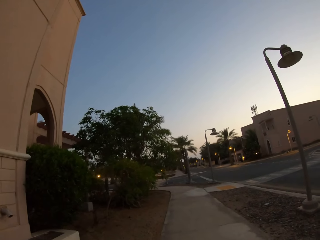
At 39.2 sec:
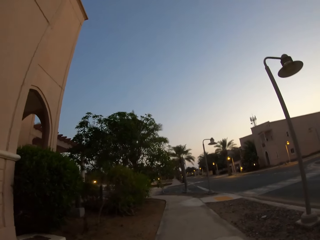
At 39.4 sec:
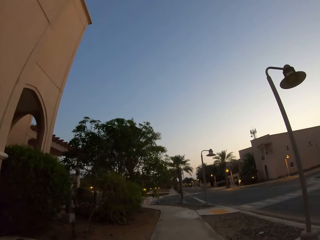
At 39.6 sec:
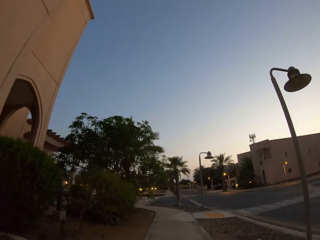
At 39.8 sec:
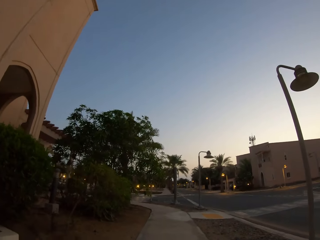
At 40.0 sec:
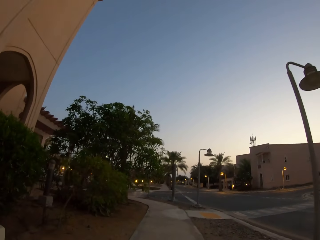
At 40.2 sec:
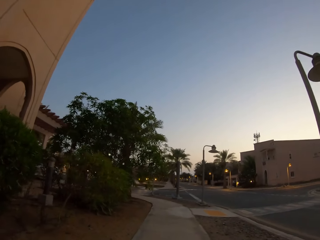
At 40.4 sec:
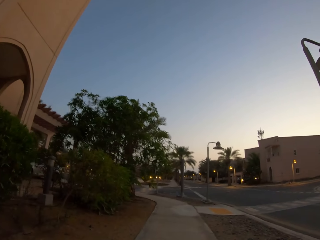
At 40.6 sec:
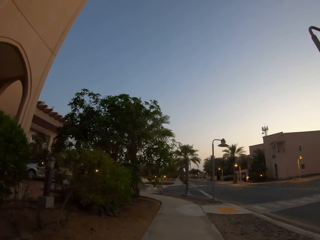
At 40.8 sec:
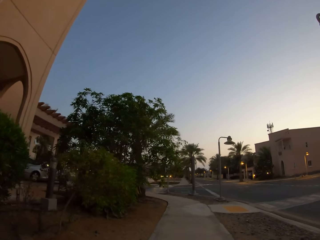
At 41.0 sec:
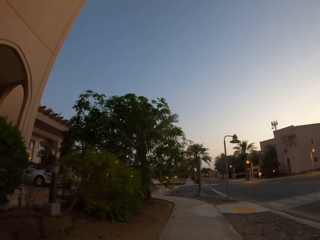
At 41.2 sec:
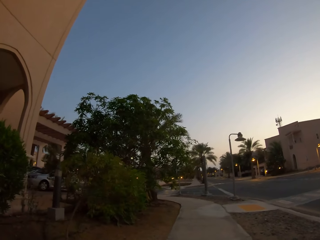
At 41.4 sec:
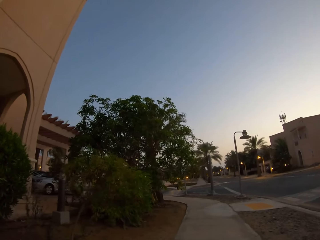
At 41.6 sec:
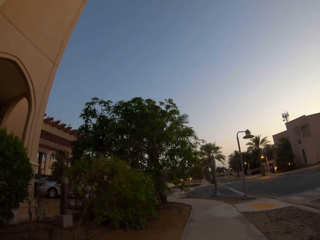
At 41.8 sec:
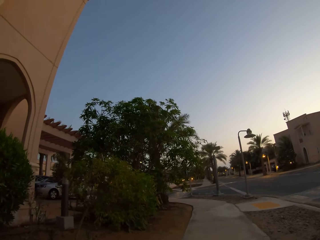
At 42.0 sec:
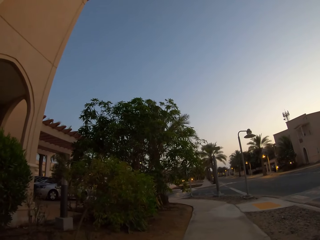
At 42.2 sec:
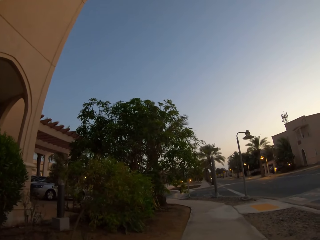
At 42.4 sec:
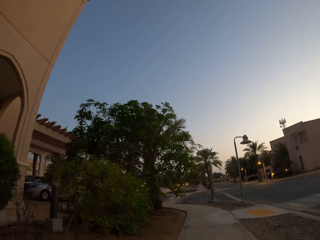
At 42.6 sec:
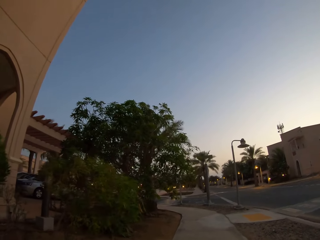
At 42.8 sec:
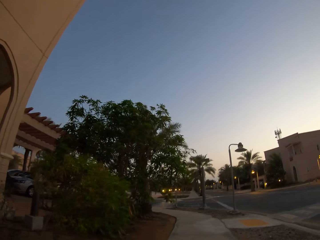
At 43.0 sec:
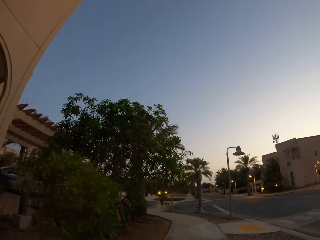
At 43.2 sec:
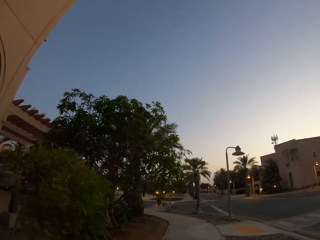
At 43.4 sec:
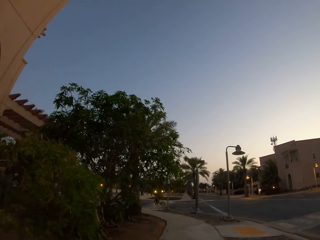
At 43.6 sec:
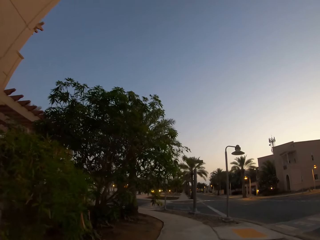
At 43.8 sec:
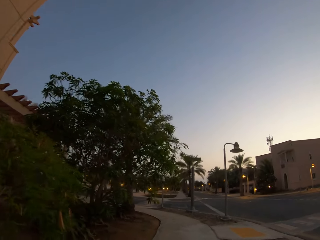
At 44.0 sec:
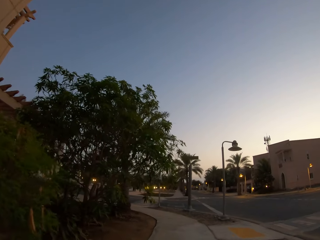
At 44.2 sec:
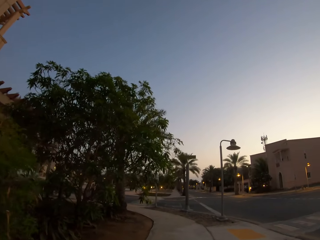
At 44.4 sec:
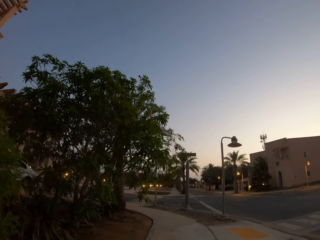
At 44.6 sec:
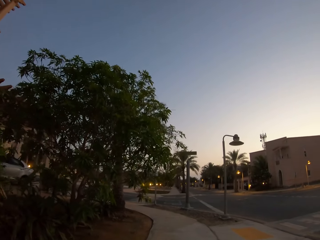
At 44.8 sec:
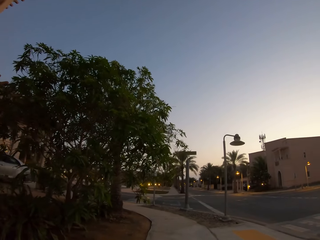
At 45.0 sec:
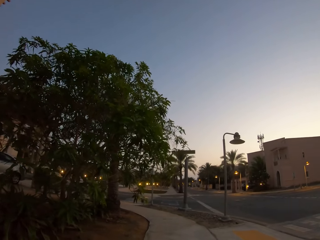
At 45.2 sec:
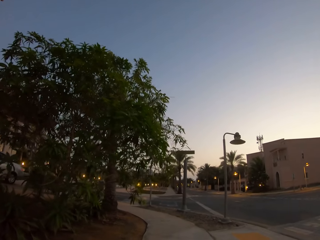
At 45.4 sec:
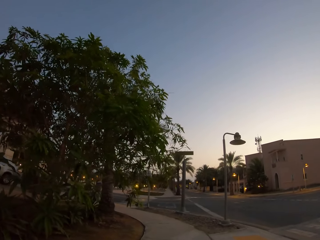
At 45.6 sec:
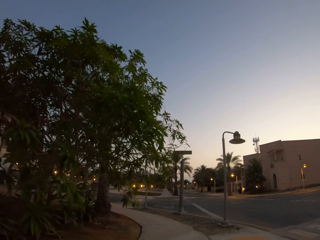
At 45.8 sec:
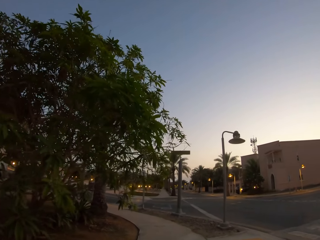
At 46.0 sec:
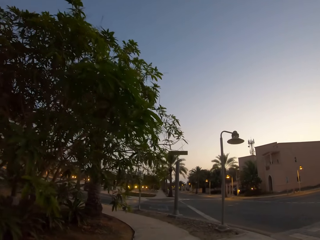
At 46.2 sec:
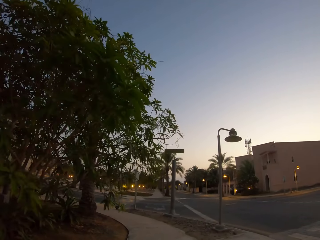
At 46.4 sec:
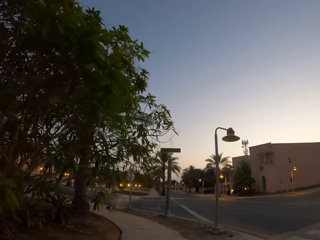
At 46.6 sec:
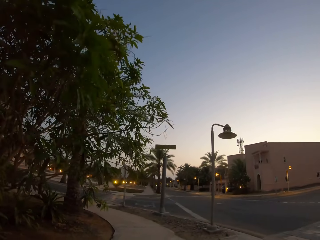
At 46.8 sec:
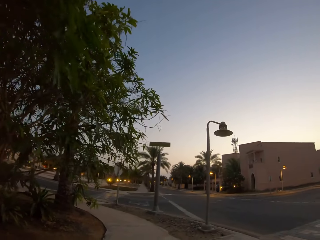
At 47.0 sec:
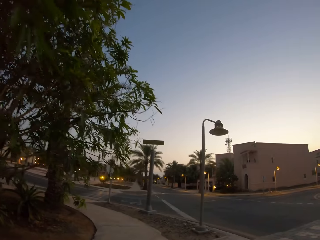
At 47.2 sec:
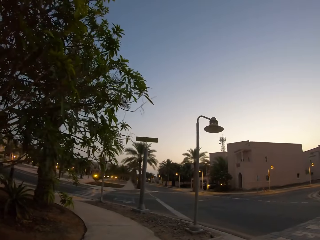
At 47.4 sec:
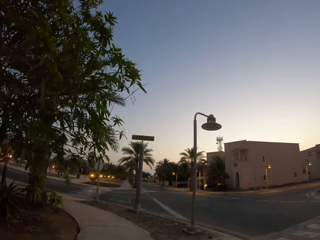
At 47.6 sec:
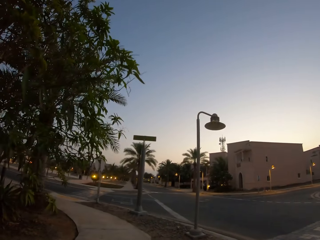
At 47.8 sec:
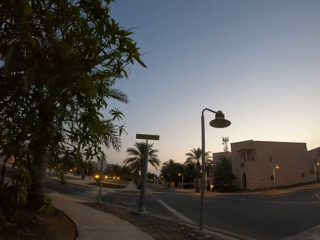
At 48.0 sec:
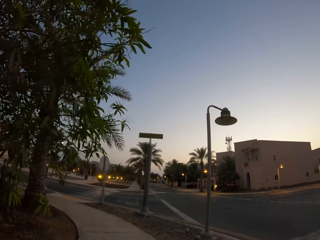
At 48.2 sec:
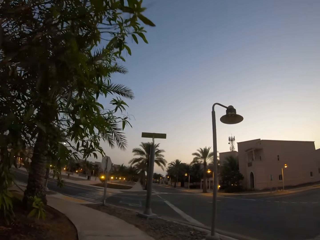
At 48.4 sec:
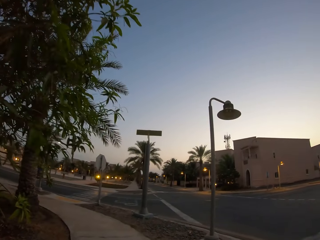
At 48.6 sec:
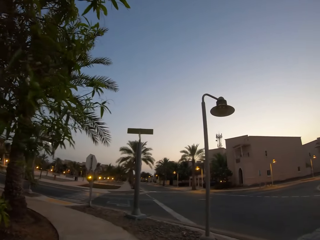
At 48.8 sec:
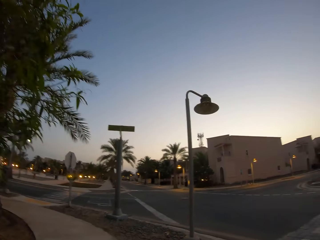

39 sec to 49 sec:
The camera wearer looks around the building. They jog on a footpath.

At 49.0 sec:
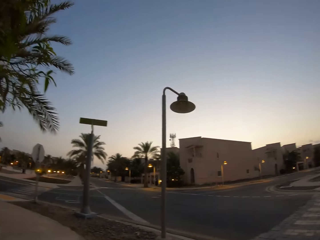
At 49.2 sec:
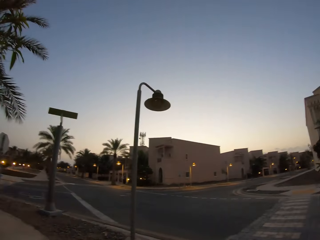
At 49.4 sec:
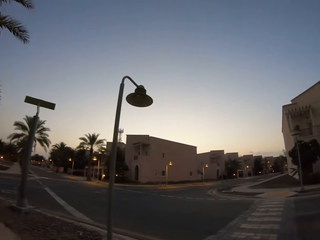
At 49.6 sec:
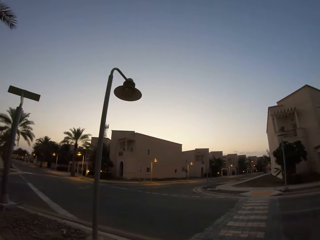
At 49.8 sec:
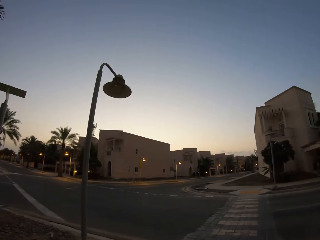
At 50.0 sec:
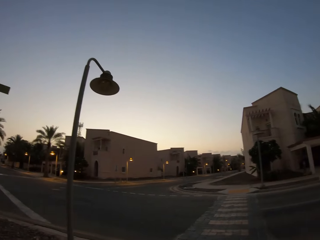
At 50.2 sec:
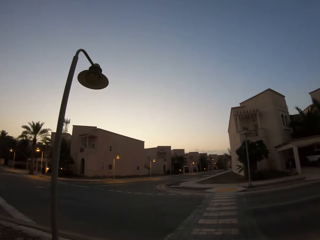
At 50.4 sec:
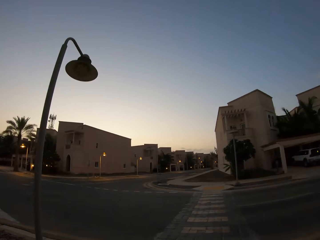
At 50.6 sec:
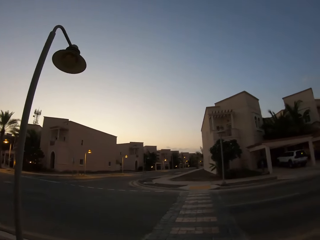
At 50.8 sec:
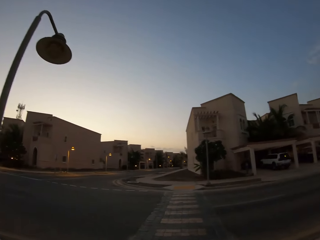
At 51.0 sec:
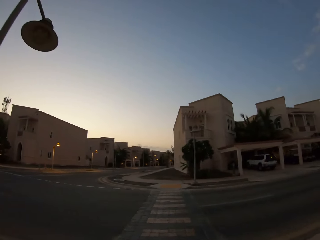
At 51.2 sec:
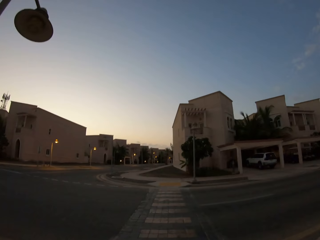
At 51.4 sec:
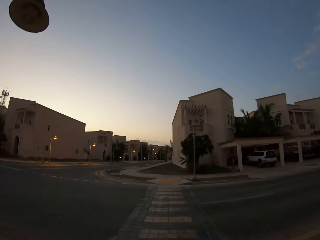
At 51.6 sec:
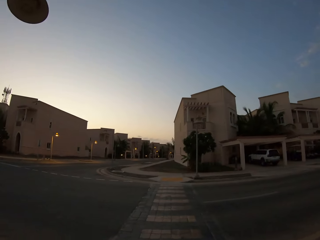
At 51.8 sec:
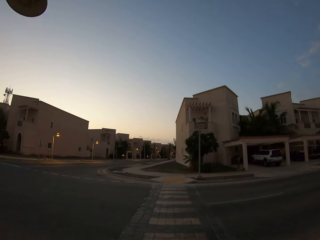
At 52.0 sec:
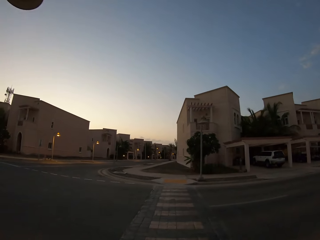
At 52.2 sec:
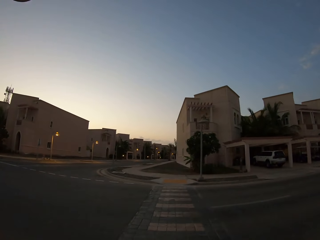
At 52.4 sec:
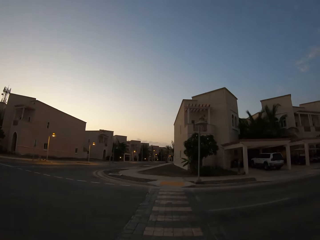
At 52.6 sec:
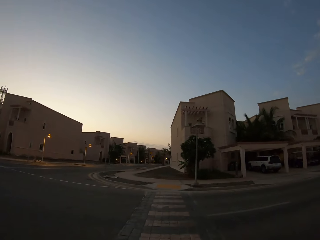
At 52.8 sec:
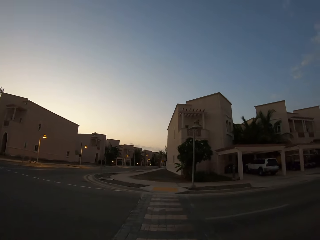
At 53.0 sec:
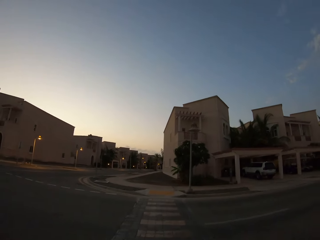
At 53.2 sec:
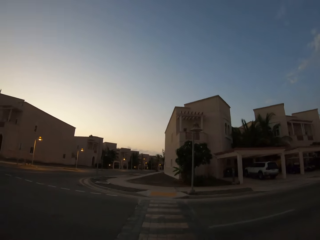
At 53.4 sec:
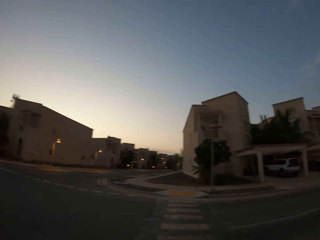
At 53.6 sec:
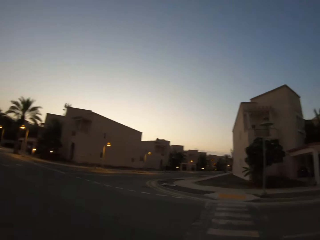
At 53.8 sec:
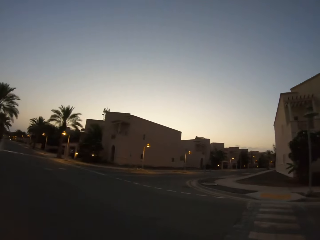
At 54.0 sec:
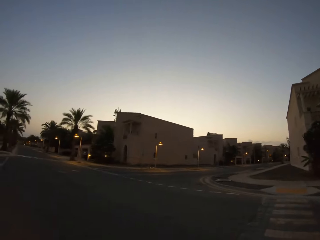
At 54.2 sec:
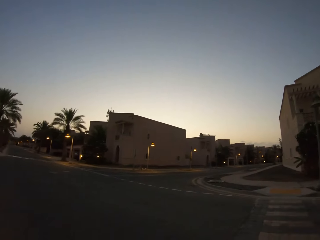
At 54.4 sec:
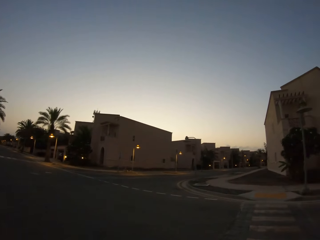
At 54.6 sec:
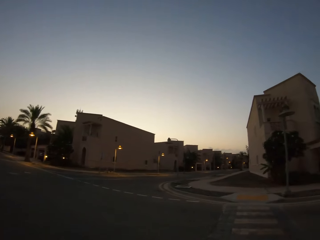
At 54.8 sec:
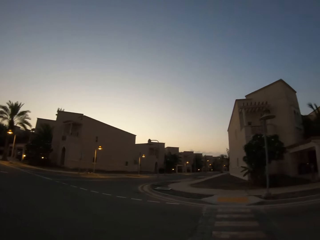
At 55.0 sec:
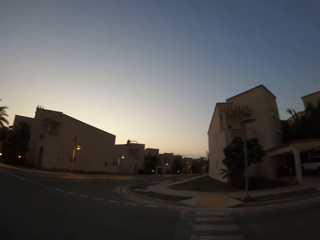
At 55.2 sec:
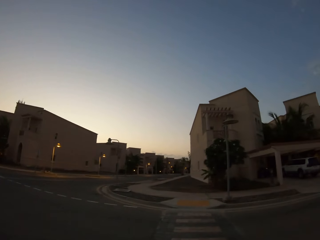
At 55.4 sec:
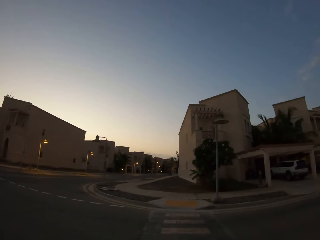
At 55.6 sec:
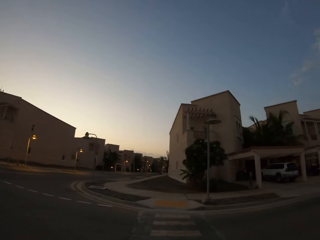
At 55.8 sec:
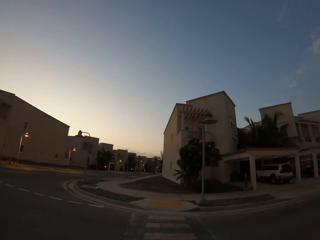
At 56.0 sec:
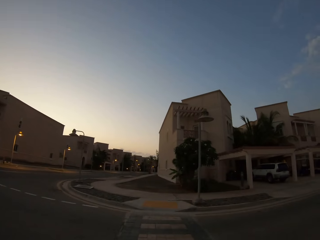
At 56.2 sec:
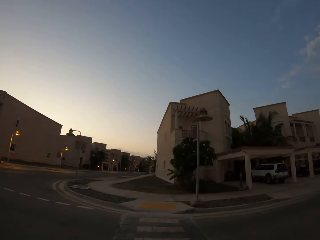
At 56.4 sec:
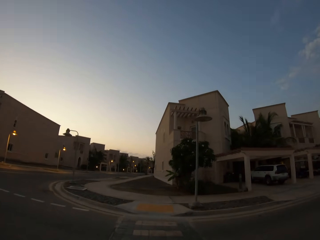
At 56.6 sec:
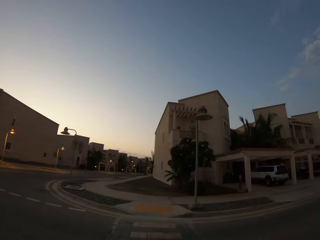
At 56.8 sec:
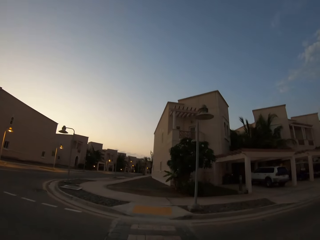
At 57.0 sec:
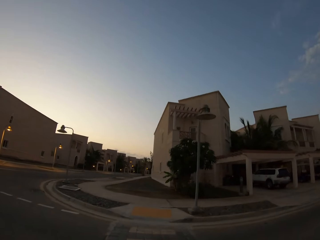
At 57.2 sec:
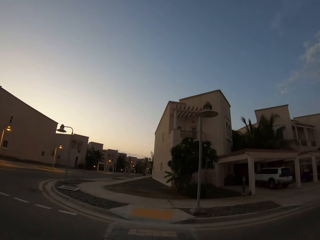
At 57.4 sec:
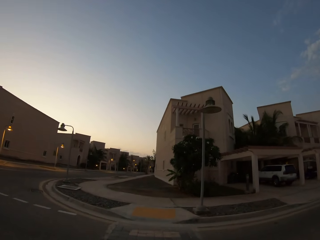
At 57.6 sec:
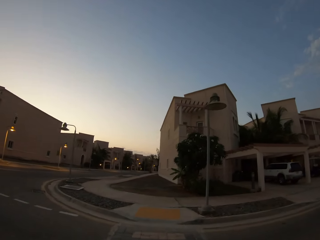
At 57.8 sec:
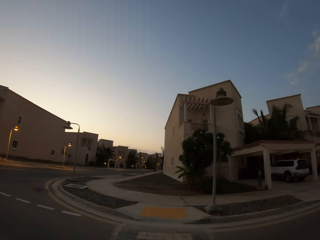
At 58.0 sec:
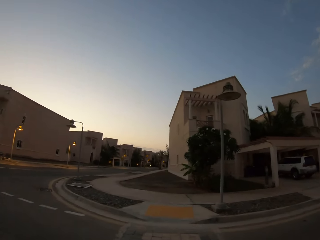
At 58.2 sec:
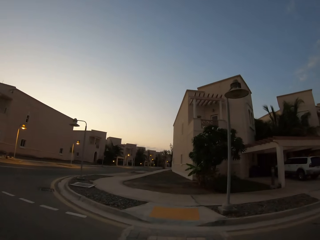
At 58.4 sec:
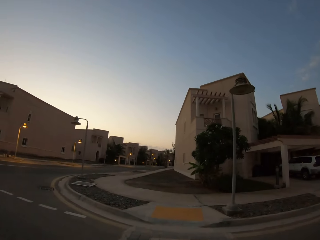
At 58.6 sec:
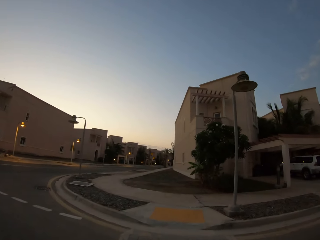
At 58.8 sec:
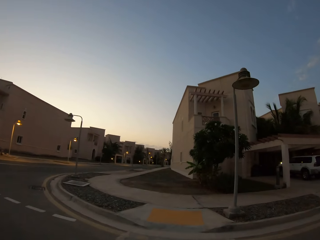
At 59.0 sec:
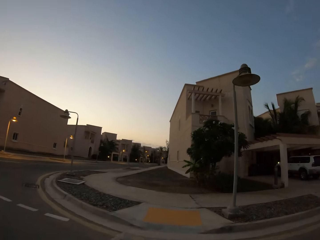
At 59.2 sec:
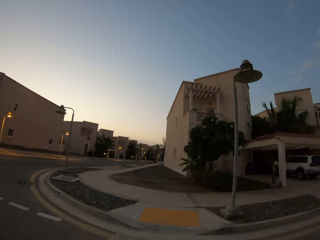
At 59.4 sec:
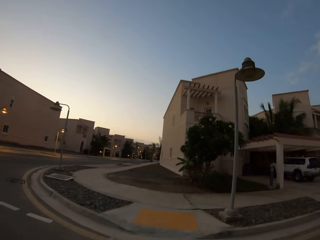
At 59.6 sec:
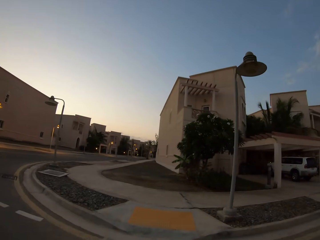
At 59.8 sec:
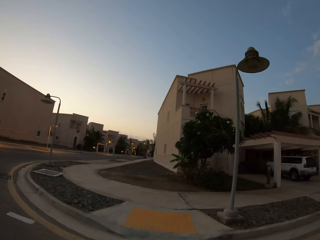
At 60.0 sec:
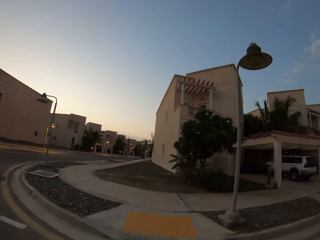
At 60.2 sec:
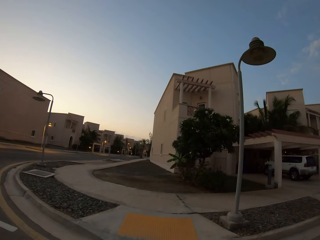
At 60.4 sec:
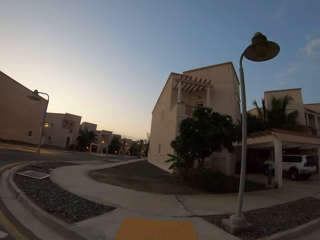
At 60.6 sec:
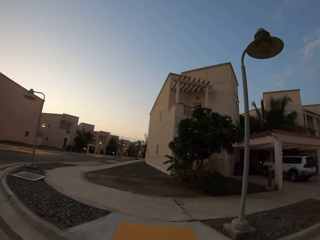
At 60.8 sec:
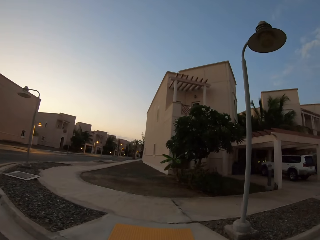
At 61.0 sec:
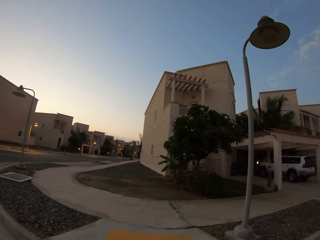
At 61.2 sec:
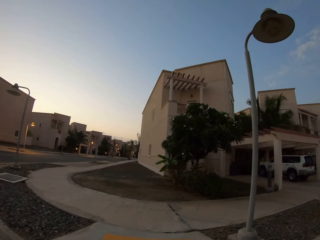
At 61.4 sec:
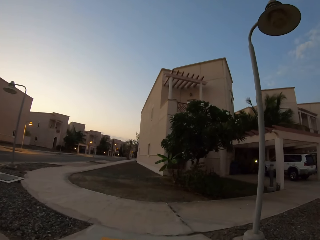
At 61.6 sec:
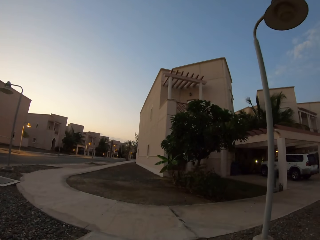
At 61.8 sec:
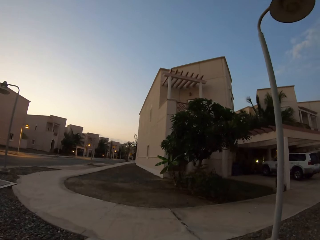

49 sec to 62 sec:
The camera wearer turns to the left. They cross the pedestrian crossing. They look around the road.
